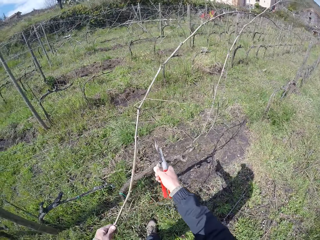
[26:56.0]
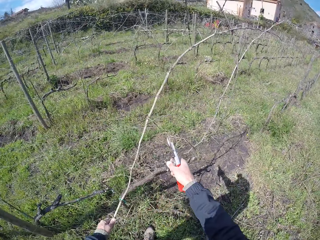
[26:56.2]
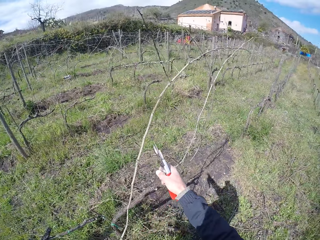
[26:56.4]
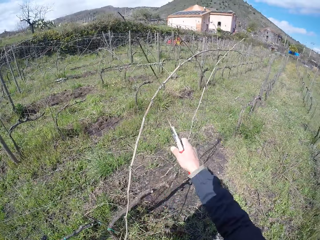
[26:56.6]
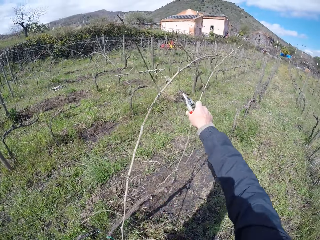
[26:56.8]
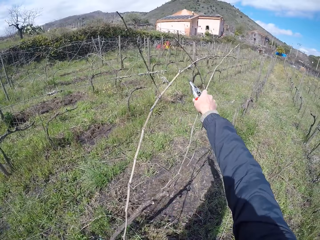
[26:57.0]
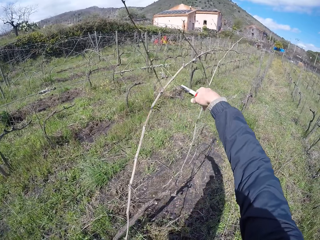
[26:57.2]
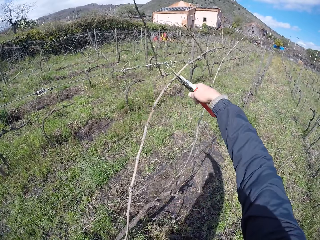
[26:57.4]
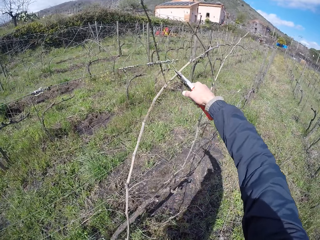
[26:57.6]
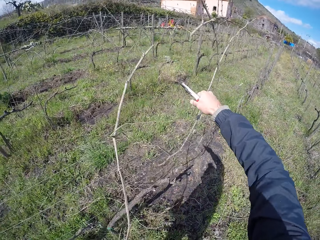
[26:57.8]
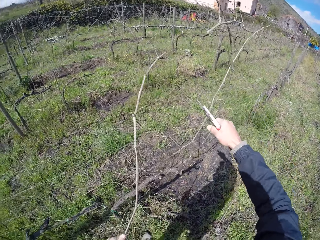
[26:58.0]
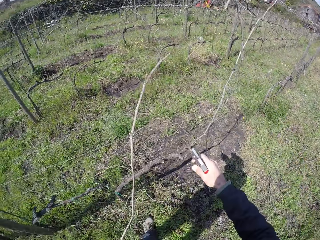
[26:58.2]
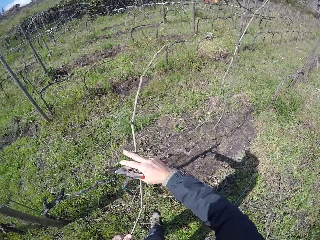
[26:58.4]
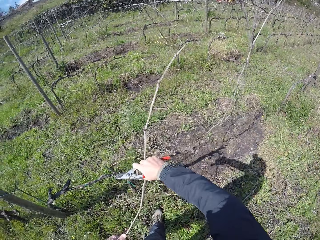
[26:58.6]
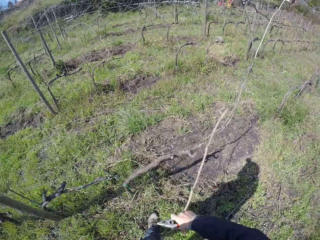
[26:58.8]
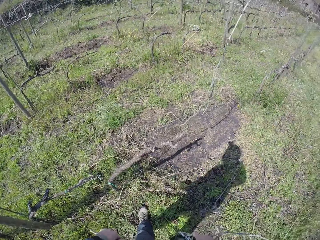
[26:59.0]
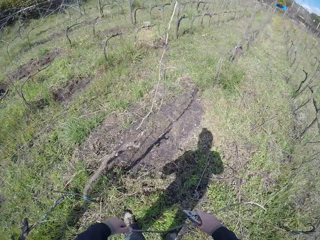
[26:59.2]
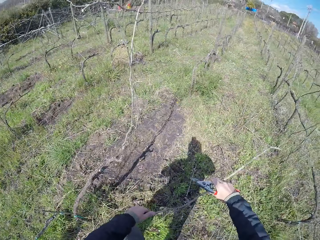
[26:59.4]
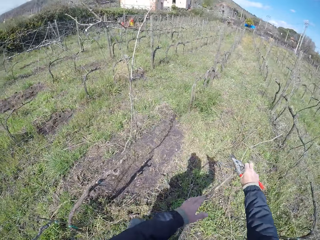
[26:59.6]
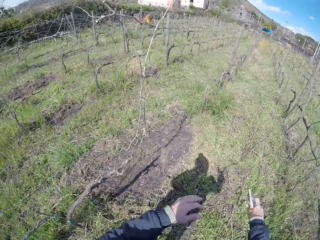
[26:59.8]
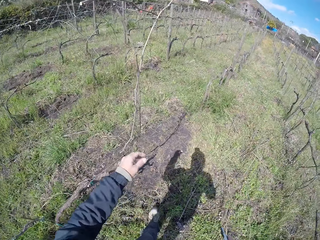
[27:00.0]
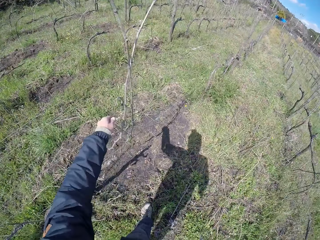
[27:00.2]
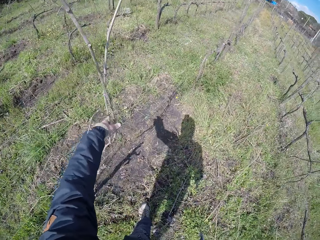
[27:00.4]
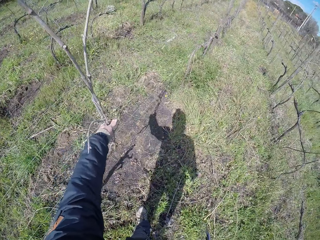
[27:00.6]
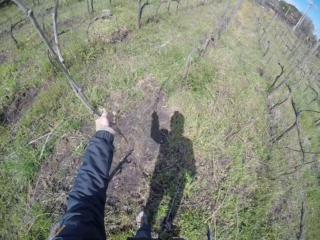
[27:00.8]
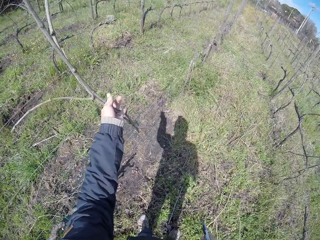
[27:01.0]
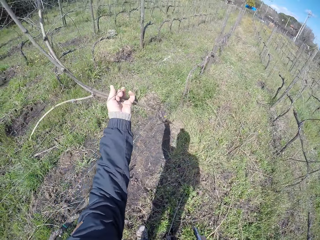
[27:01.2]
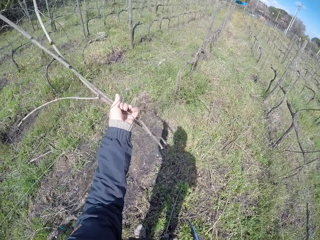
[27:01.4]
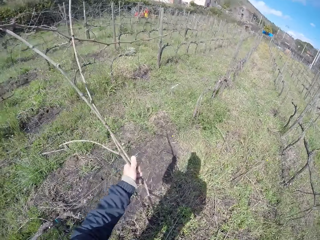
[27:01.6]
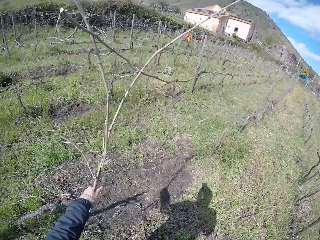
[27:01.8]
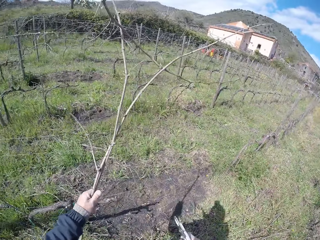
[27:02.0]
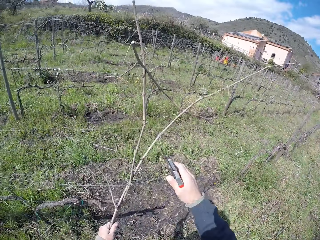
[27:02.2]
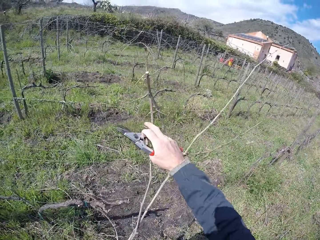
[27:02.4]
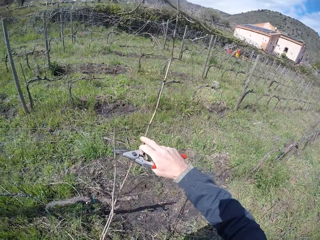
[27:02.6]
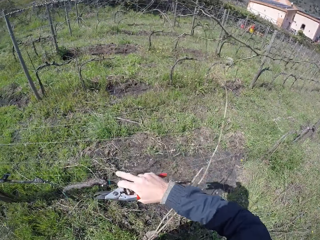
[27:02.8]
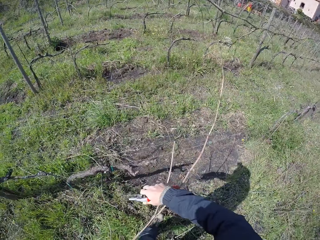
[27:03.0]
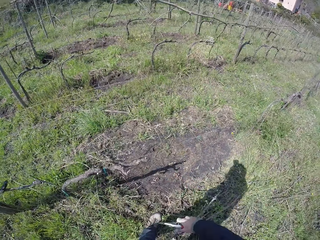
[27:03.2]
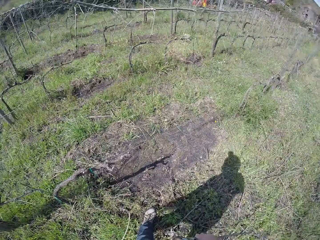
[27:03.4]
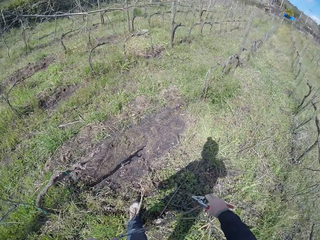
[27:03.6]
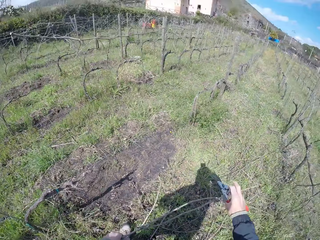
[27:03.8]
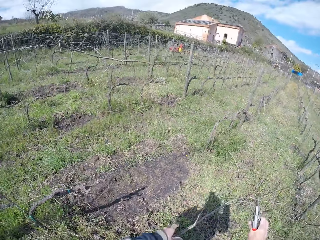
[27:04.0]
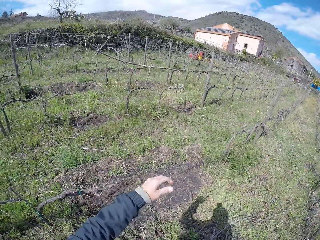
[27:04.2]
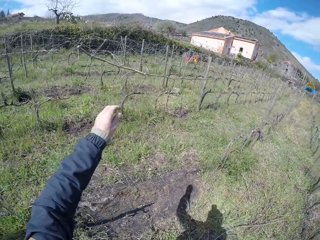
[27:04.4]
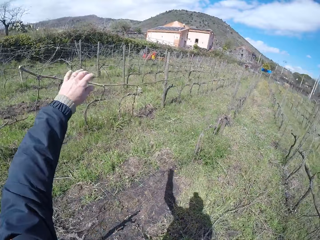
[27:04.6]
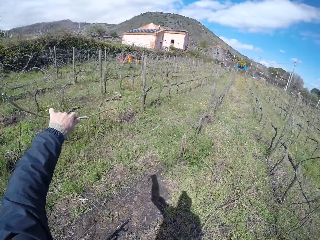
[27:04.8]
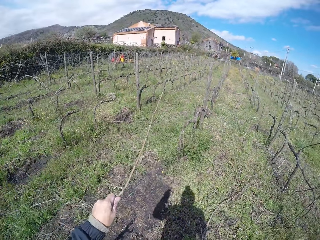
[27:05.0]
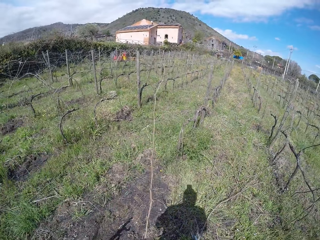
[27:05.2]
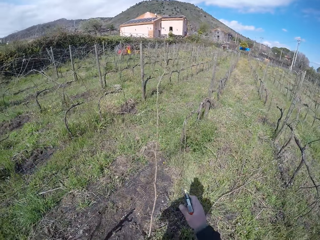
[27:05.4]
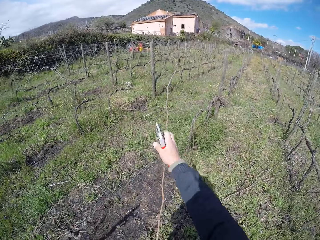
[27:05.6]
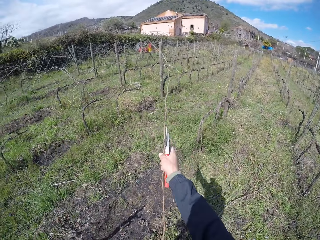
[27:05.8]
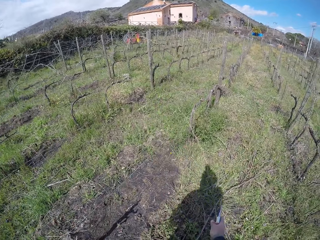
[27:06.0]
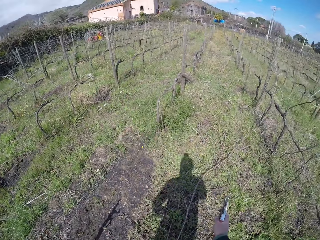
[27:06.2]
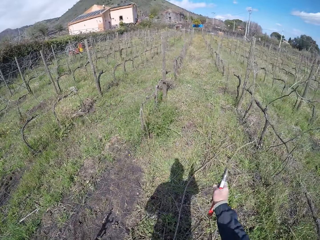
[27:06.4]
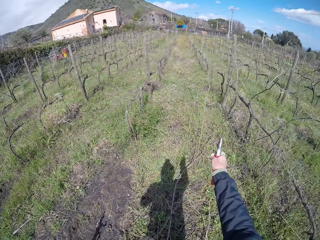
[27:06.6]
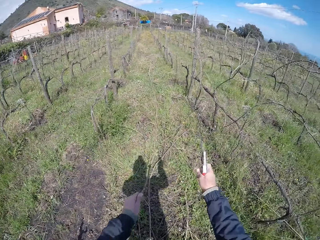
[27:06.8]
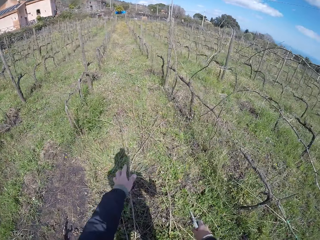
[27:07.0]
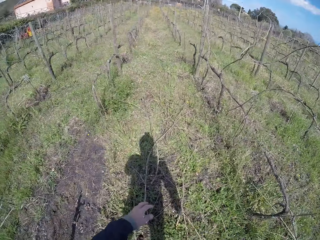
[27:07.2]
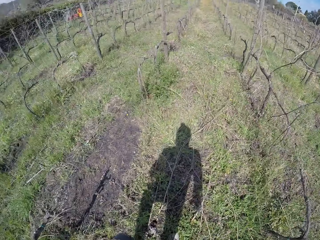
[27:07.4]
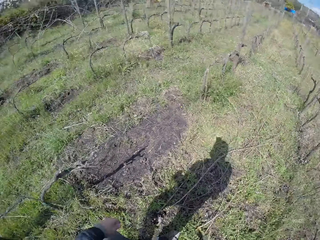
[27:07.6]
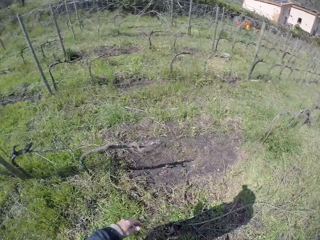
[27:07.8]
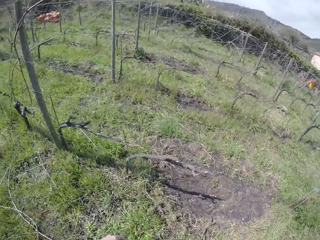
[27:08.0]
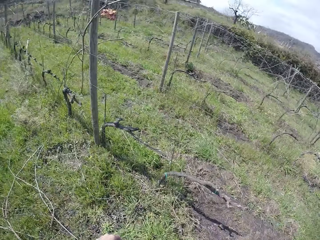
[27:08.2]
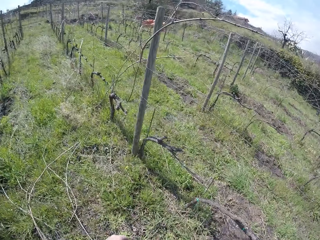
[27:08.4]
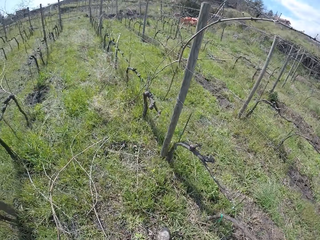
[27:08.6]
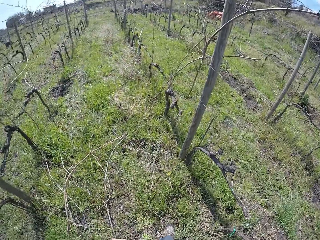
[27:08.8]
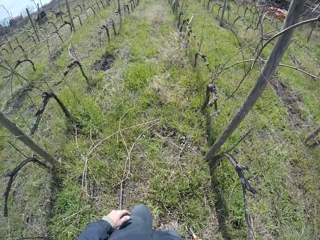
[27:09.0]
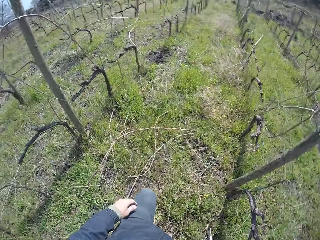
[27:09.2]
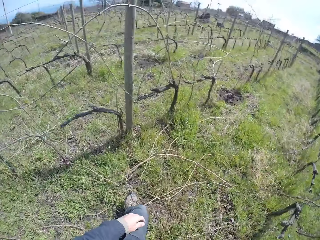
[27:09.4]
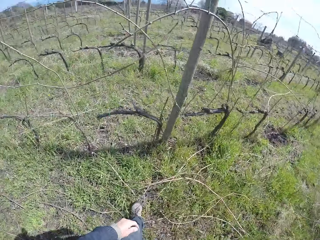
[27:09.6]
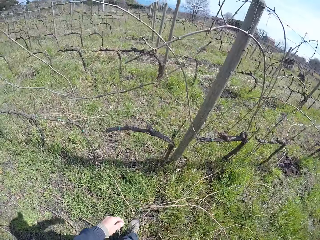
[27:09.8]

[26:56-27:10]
The camera wearer cuts the twig with the cutter in her right hand. She removes the twig on the barb wire with both hands. She drops the twig in both hands on the ground. She removes the twig on the barb wire with her left hand. She removes the twig on the barb wire with both hands. She drops the twig in both hands on the ground. She removes the twig on the barb wire with both hands. She removes a twig on the barb wire with both hands. She drops the twig in both hands on the ground. She walks in the farm.

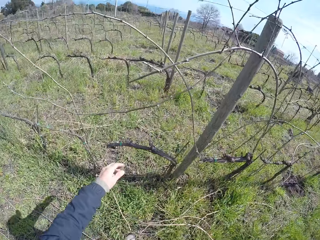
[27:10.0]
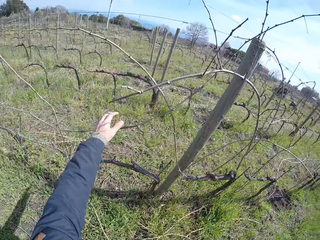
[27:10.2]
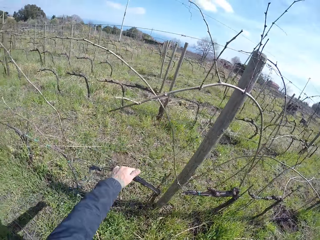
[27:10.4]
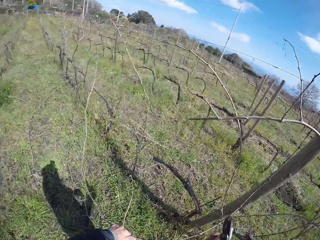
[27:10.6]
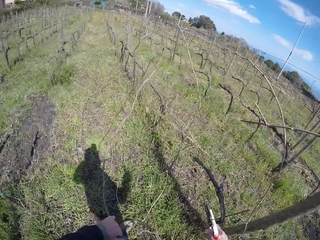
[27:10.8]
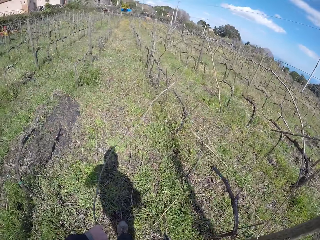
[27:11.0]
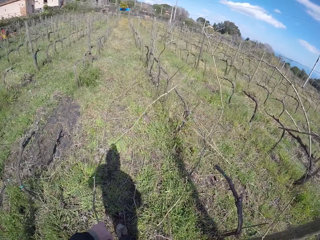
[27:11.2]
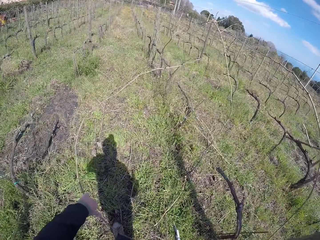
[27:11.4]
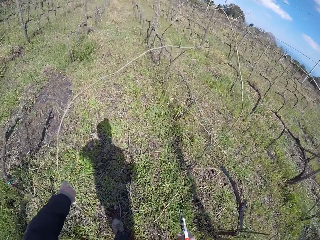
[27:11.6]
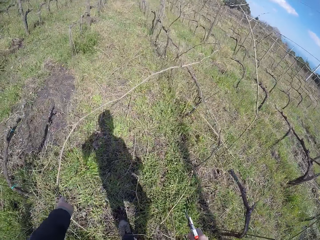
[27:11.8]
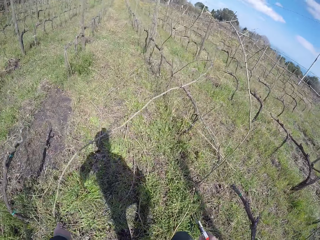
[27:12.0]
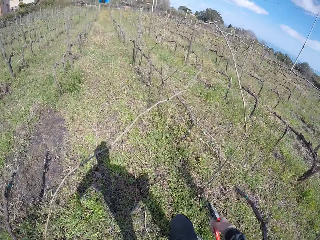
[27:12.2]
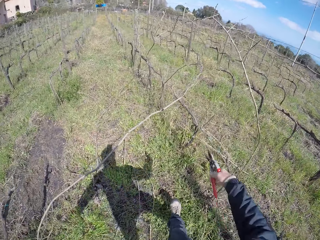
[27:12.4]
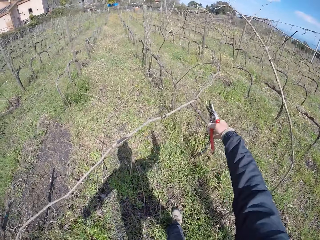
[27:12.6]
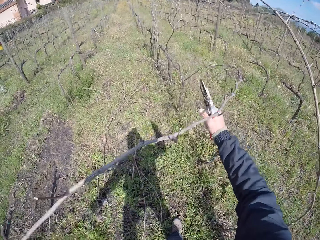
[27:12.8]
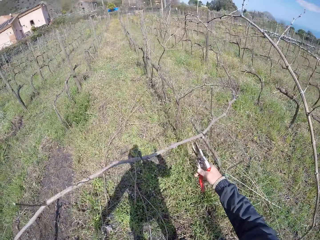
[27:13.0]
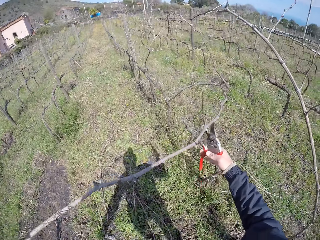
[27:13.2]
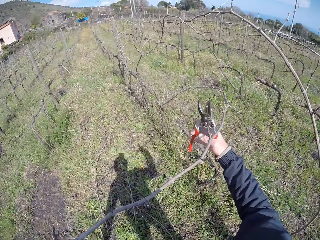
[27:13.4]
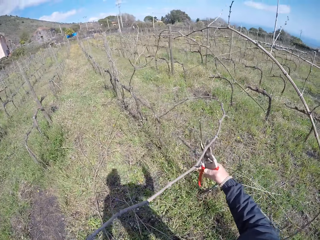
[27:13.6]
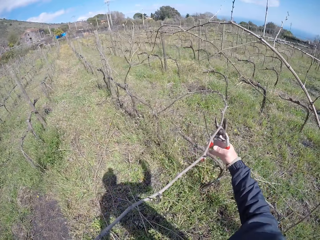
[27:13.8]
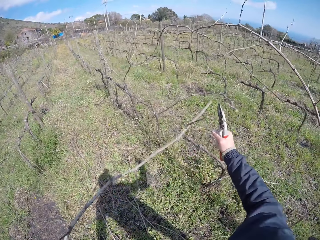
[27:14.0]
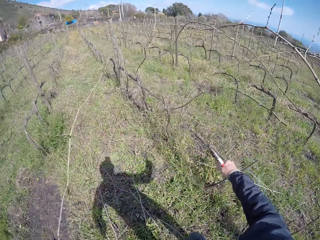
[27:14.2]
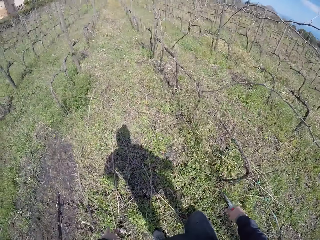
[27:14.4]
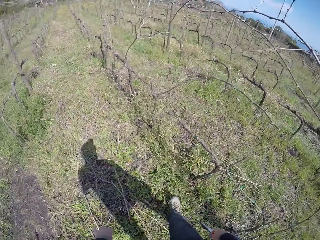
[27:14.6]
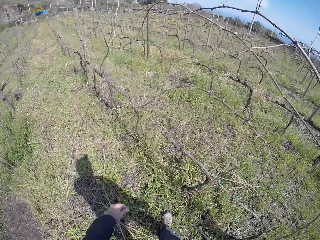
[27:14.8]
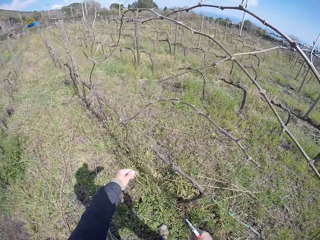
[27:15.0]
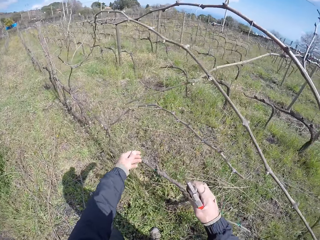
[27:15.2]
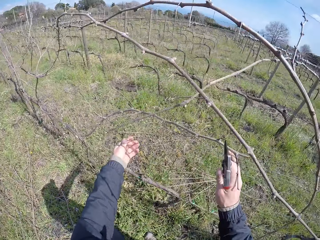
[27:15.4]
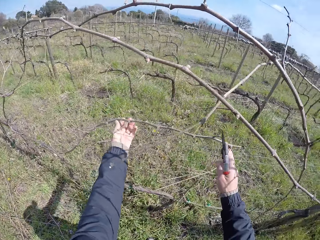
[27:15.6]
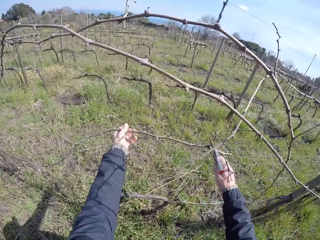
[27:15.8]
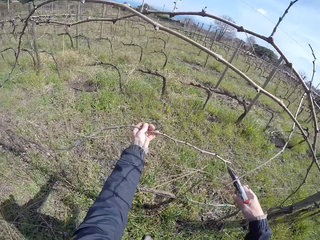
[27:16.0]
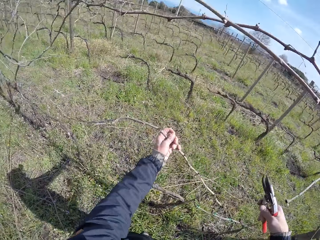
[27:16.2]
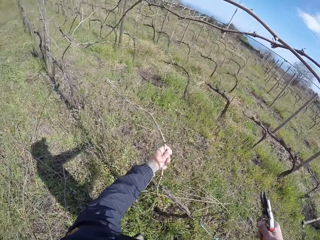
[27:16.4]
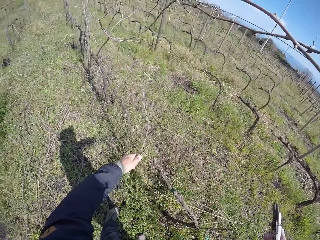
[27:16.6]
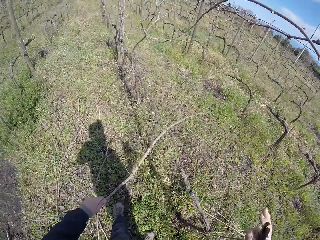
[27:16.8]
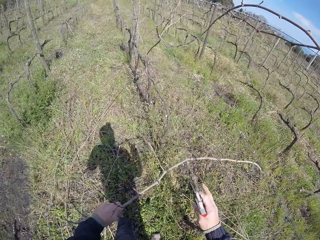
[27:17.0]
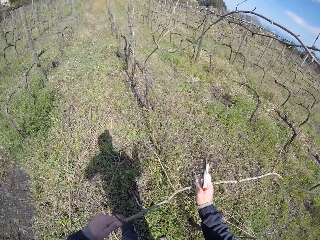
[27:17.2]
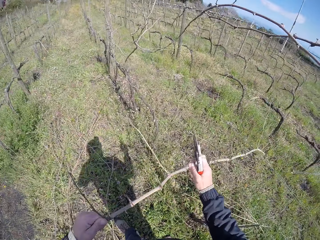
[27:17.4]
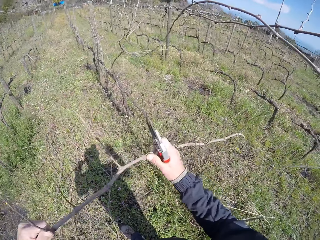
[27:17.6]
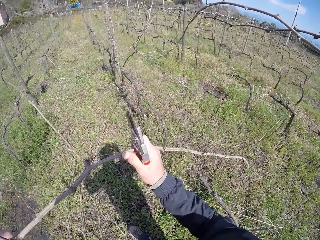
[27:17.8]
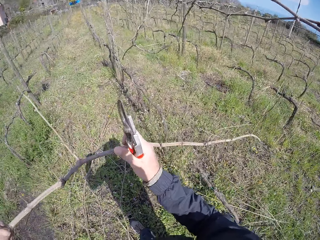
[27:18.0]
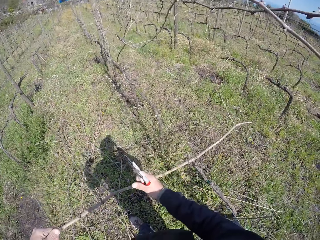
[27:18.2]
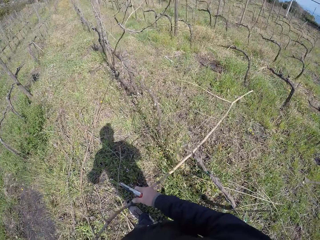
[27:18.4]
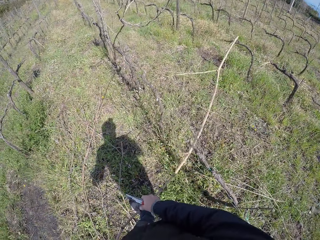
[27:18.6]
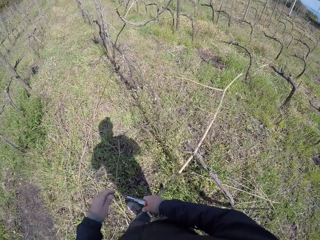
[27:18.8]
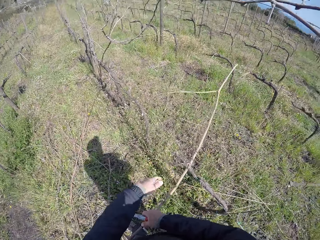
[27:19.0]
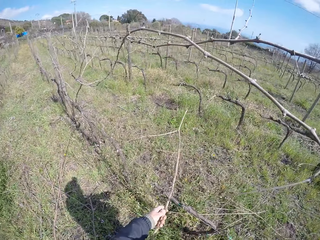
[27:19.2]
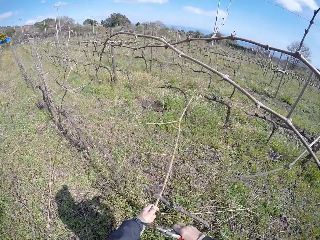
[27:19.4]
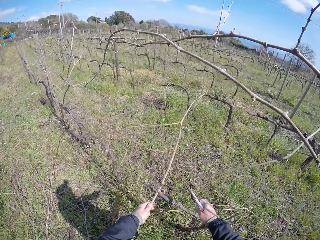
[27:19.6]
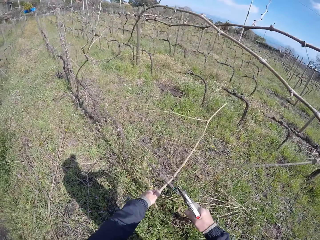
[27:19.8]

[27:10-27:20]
The camera wearer removes a twig on the barb wire with both hands. They throw the branch on the ground. They cut the twig with the cutter in her right hand. They drop the twig in her left hand on the ground. They grab a twig or dry branch from the barbed fence with his left hand.
